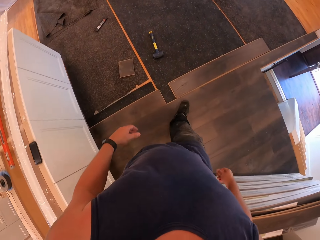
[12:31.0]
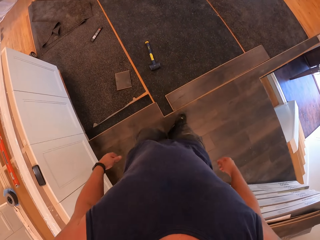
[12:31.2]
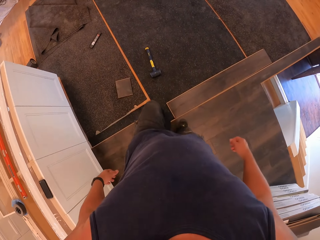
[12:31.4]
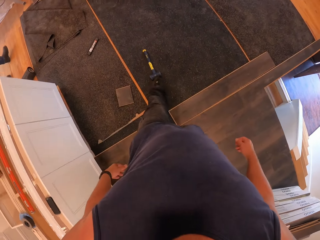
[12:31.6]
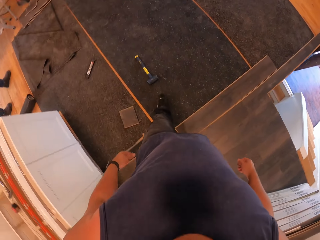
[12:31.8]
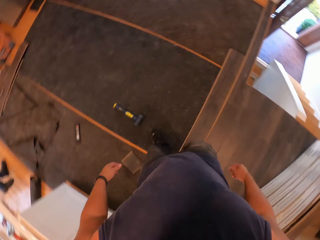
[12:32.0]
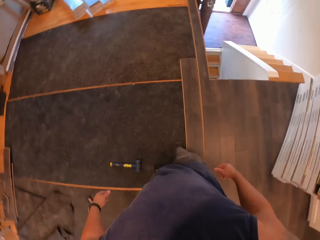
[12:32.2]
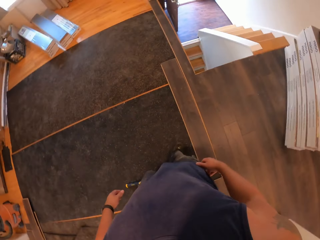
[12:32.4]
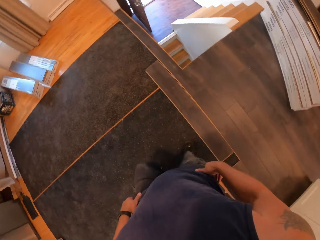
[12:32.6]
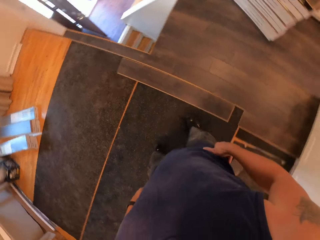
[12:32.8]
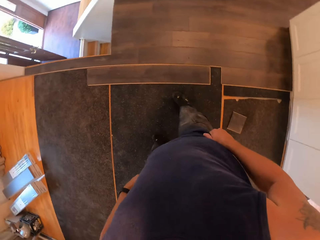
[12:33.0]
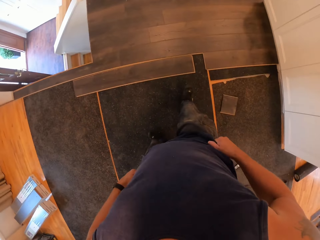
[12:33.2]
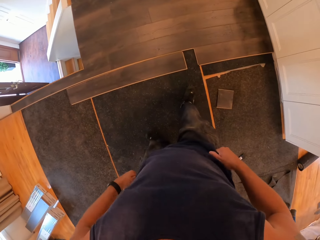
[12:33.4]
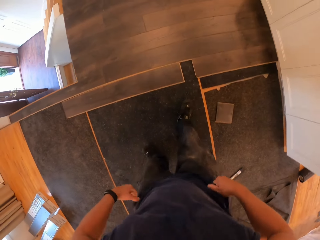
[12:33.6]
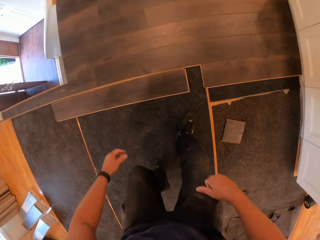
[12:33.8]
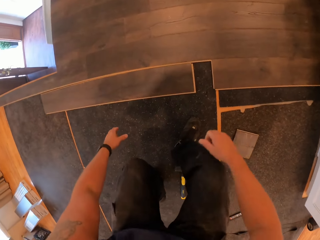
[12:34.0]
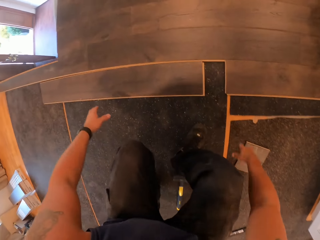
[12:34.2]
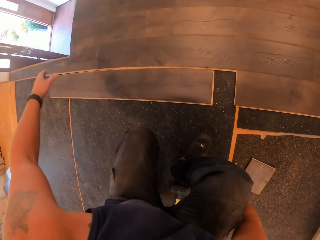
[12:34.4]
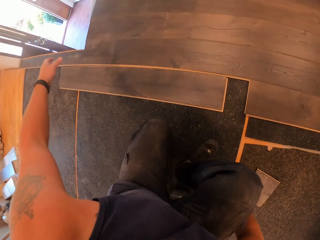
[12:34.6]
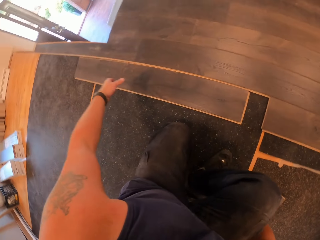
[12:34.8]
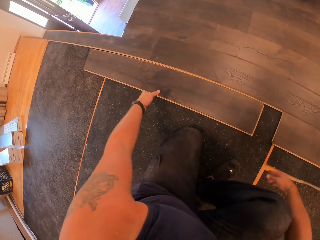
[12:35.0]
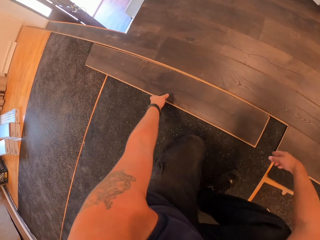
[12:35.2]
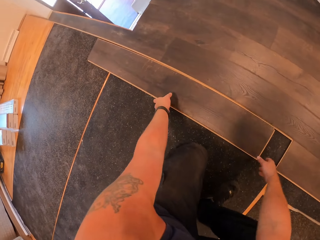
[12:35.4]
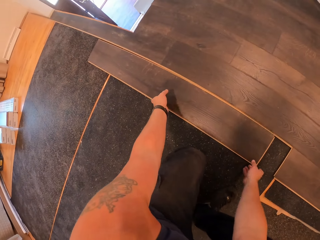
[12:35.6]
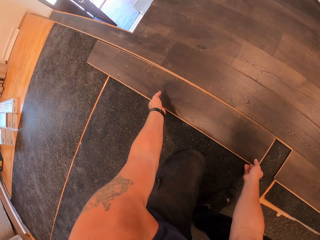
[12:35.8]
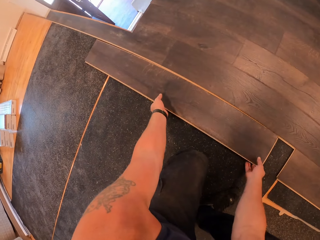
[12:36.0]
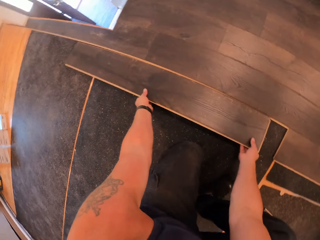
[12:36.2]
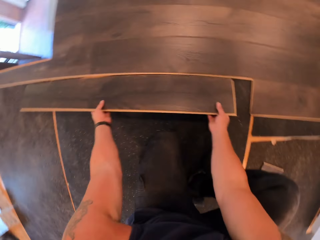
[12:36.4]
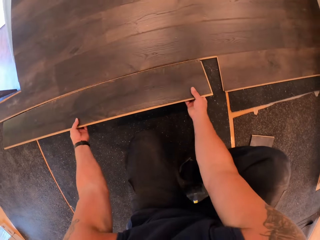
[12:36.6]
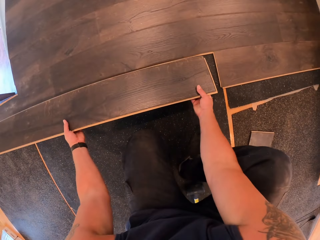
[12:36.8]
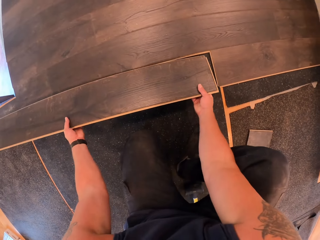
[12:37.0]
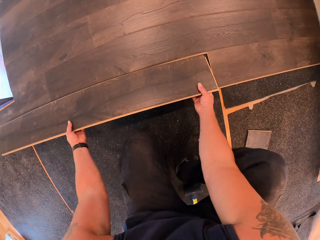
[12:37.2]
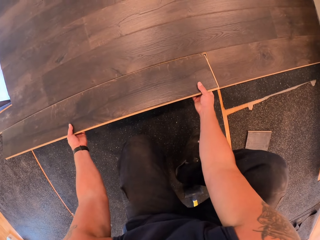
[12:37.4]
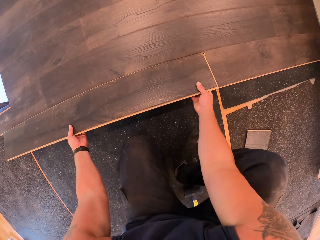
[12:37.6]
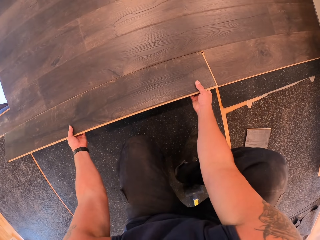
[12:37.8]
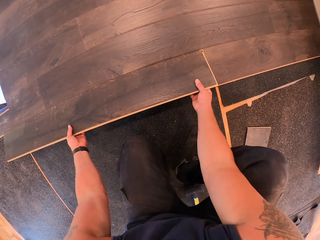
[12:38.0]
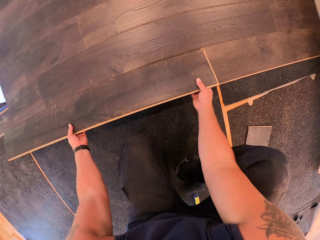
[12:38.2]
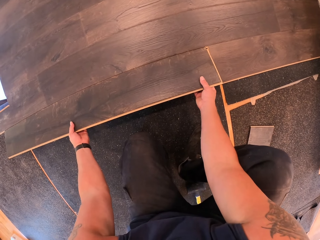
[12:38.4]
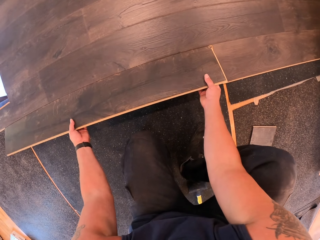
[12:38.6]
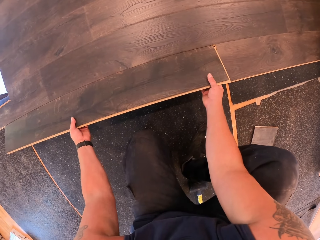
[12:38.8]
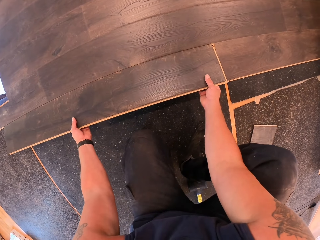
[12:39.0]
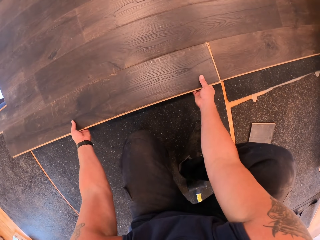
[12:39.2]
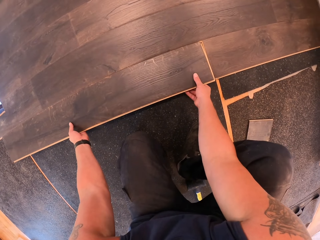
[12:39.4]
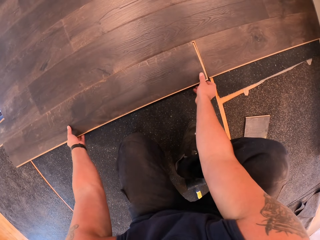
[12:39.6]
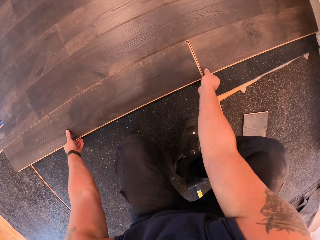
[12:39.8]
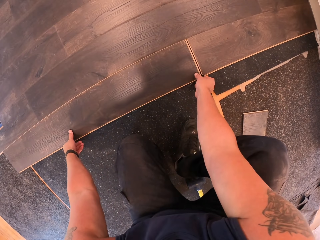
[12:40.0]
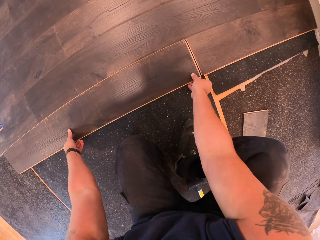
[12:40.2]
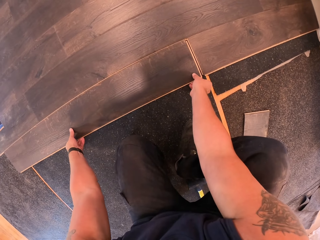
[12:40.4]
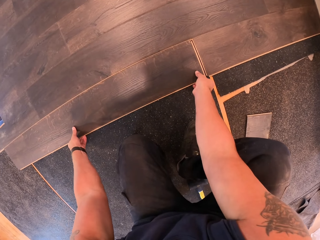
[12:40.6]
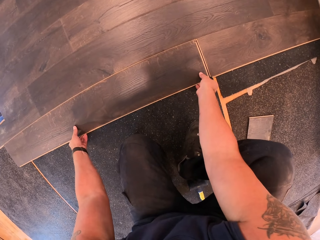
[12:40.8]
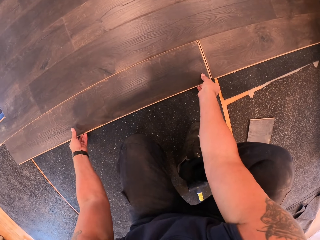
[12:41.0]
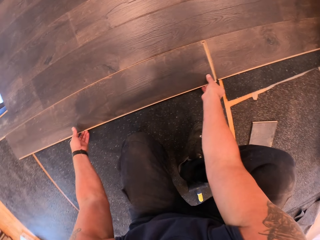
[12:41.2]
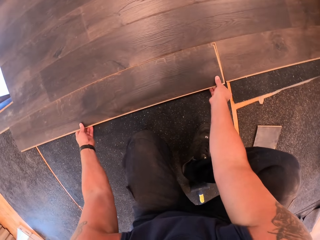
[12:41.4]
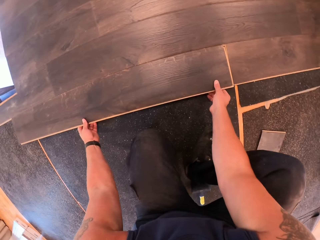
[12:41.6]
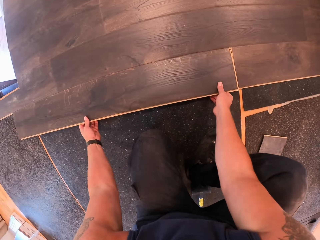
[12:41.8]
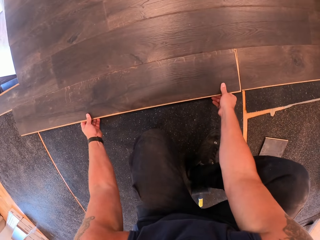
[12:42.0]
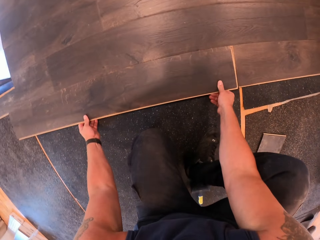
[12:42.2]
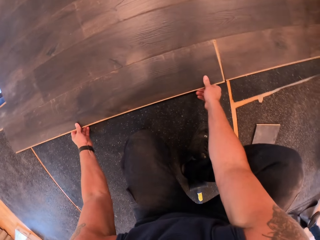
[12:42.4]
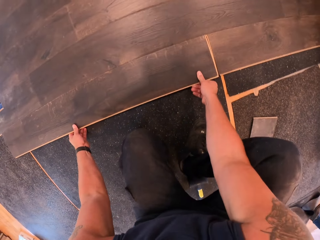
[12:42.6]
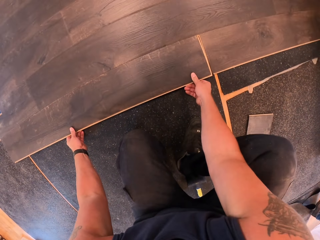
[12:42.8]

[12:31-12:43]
The camera wearer kicks a hammer with his left foot. He squats on the floor. He adjusts the piece of wood with both hands. He sets the piece of wood on the floor with both hands.

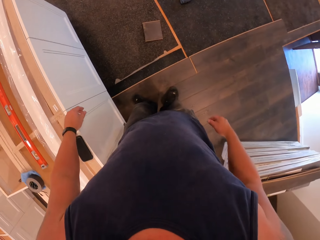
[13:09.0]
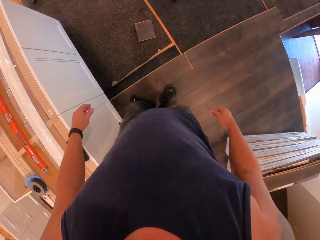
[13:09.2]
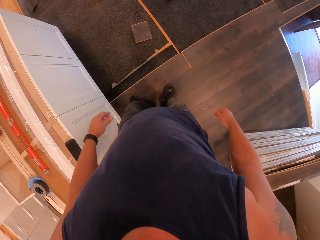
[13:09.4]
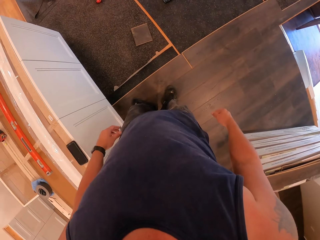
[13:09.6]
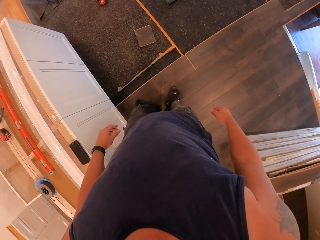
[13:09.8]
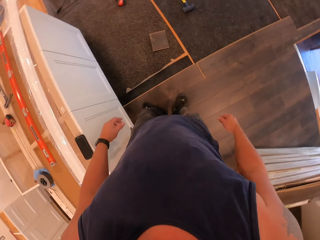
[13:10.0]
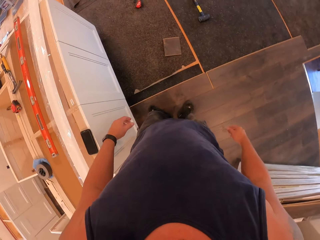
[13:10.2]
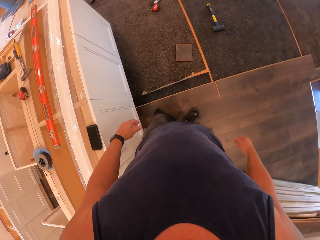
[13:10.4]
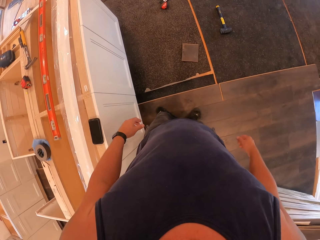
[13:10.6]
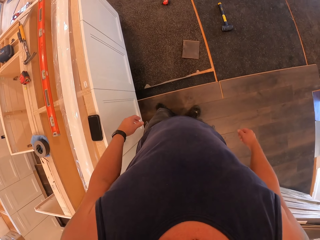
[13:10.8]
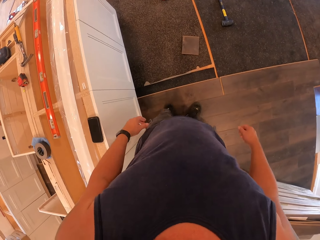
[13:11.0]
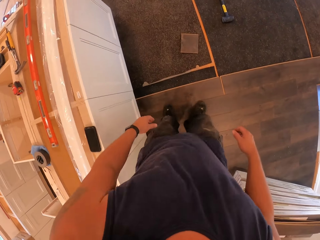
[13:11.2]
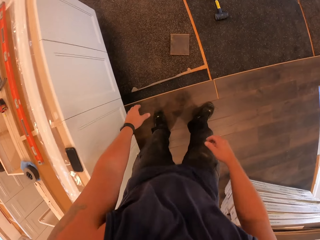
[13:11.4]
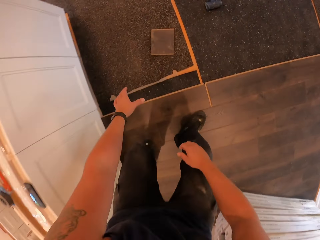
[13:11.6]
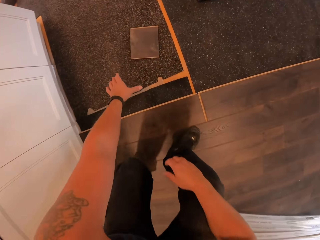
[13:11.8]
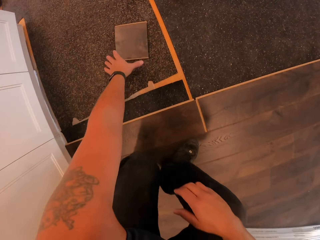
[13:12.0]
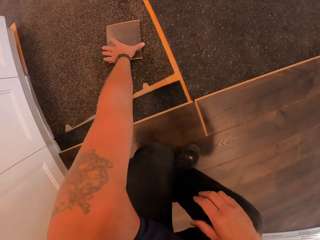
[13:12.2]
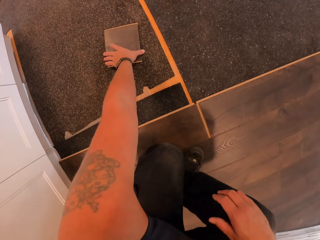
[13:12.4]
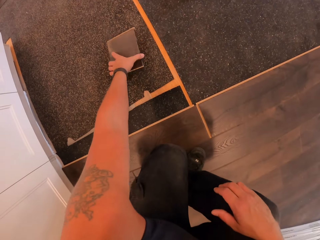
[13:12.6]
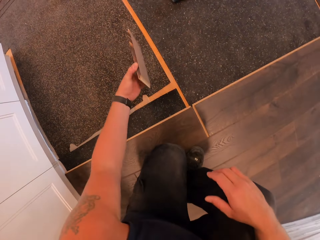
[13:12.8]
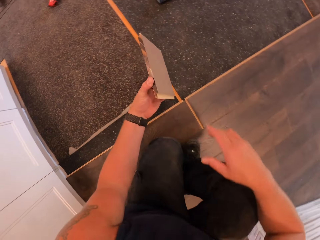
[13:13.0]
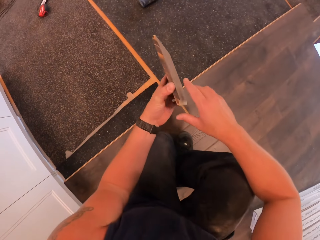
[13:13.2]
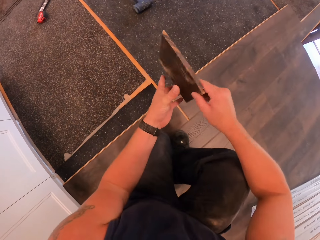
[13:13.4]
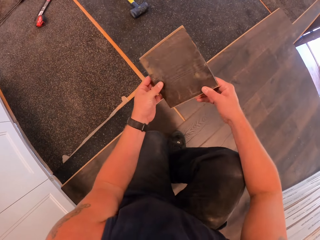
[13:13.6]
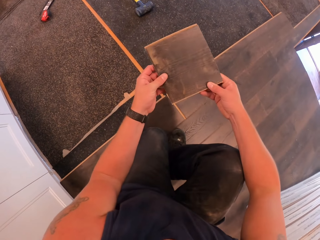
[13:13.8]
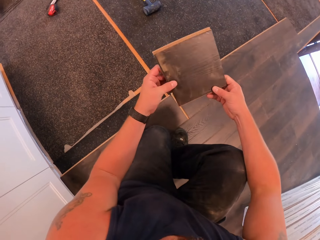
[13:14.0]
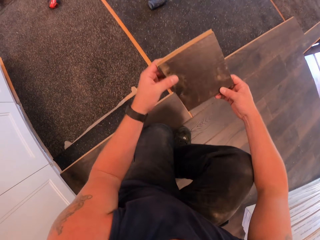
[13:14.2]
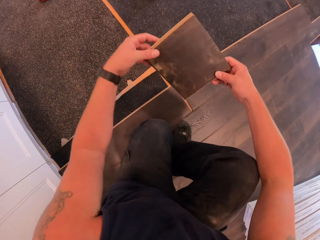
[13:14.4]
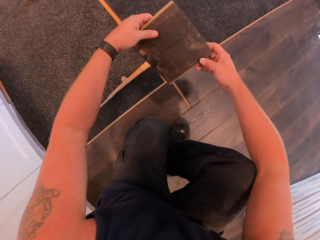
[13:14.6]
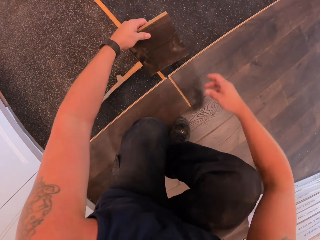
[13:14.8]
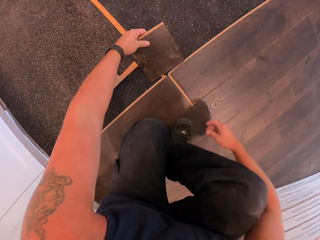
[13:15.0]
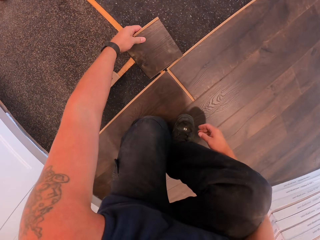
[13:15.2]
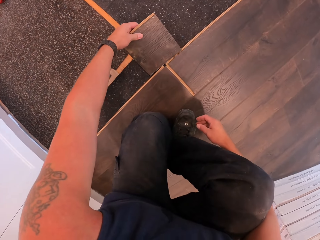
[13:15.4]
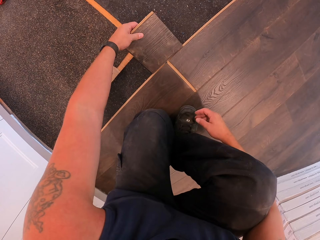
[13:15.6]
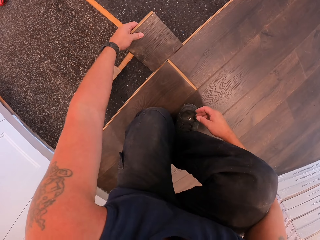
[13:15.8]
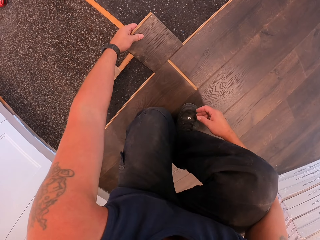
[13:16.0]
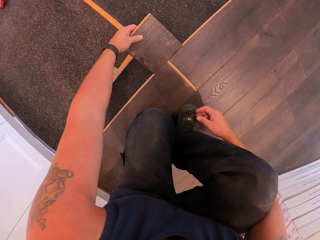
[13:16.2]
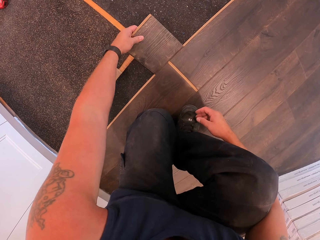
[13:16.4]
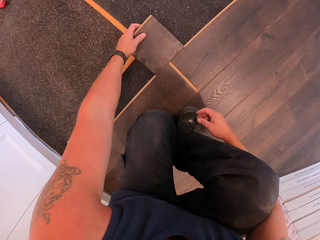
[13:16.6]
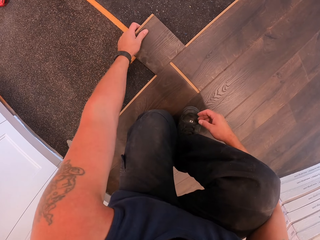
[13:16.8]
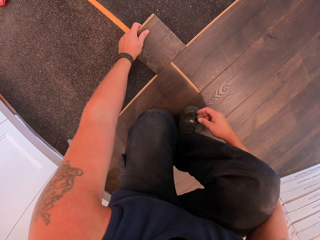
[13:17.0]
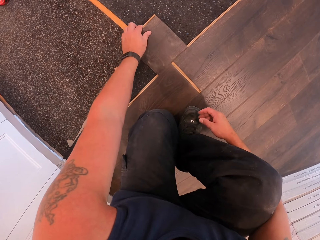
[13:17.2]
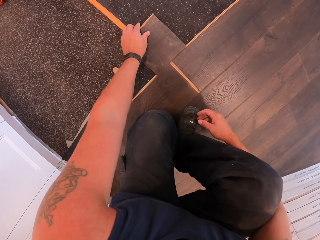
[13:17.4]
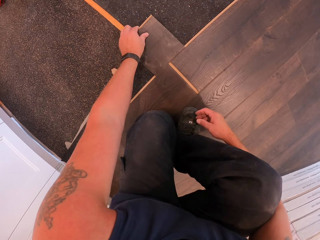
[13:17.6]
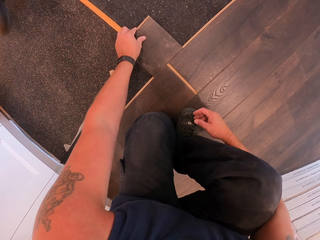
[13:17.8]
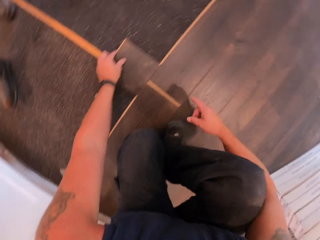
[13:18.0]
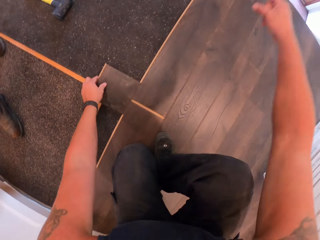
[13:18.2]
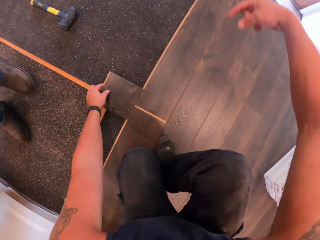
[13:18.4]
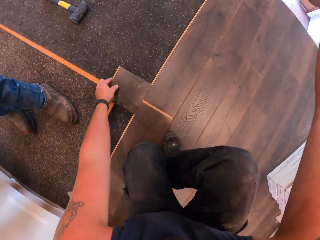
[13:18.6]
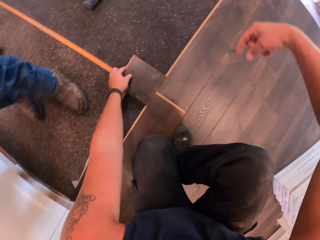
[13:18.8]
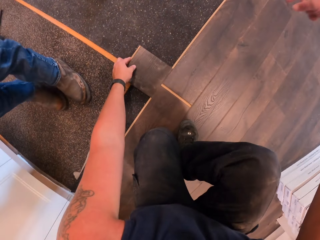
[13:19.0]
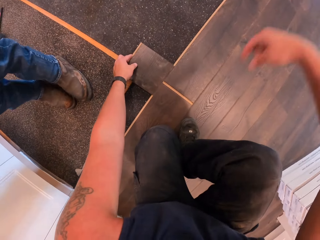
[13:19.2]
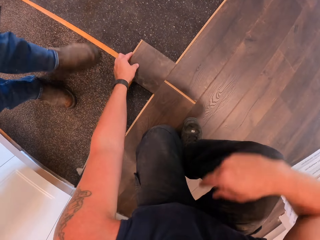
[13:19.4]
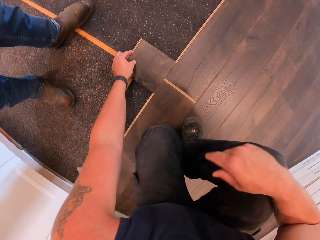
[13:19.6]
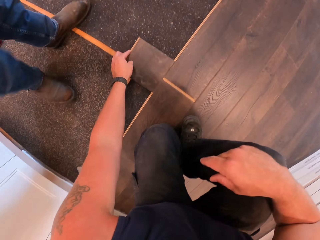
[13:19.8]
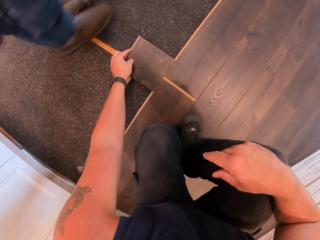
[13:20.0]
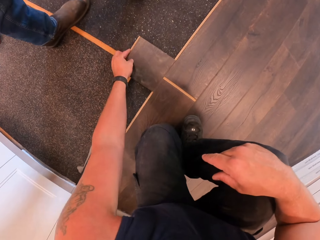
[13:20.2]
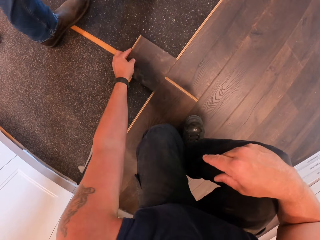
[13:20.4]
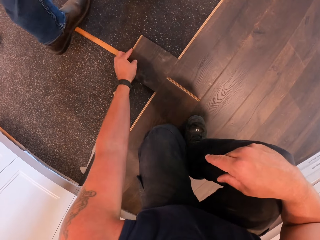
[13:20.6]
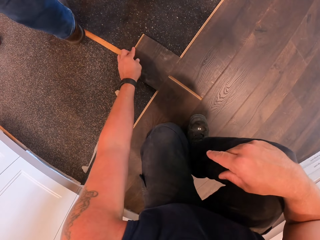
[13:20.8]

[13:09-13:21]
The camera wearer stands beside the cabinet. He looks at the floor. He picks a piece of wood with his left hand. He holds the piece of wood with both hands. He sets the piece of wood on the floor with both hands. He fixes the piece of wood on the floor. He moves the hand.
